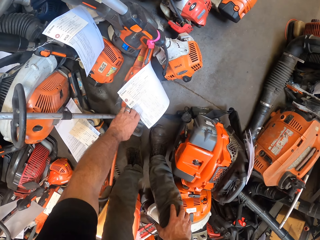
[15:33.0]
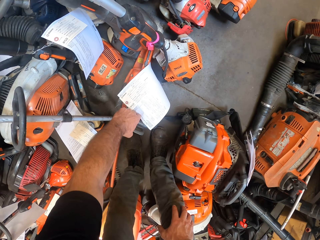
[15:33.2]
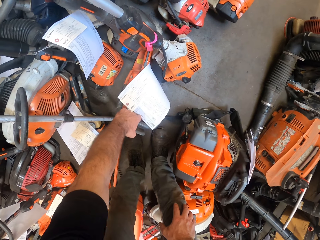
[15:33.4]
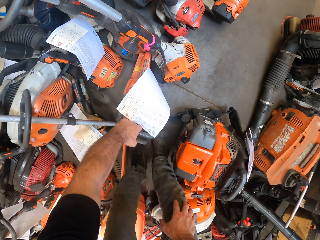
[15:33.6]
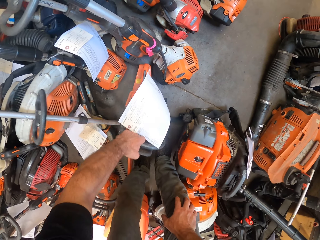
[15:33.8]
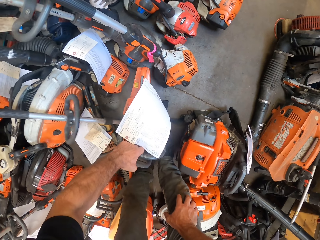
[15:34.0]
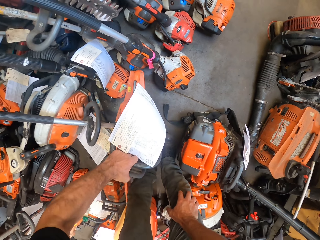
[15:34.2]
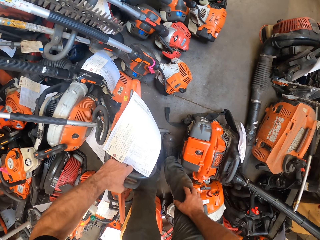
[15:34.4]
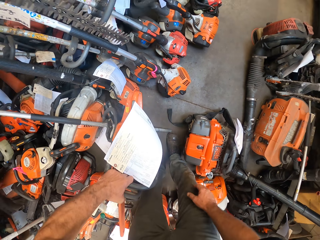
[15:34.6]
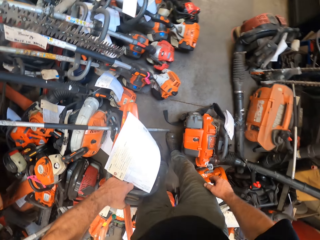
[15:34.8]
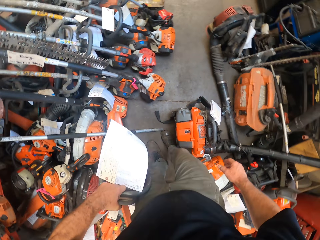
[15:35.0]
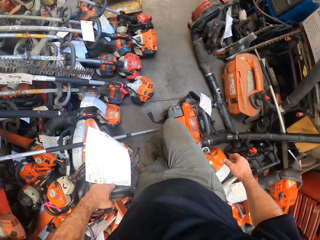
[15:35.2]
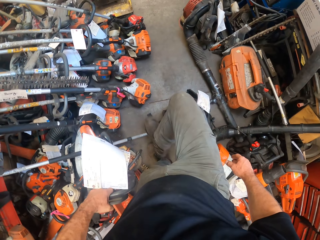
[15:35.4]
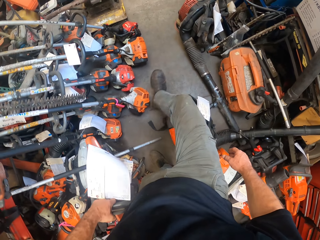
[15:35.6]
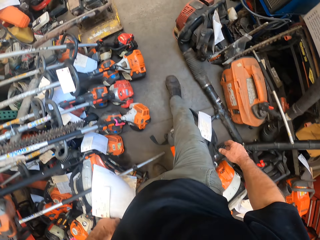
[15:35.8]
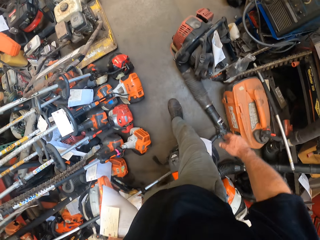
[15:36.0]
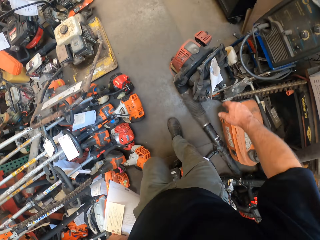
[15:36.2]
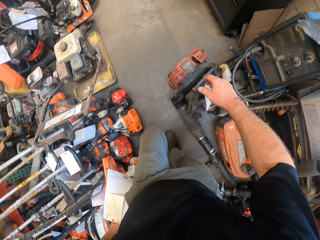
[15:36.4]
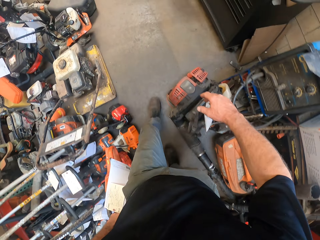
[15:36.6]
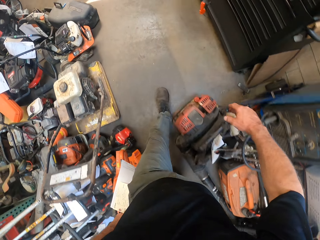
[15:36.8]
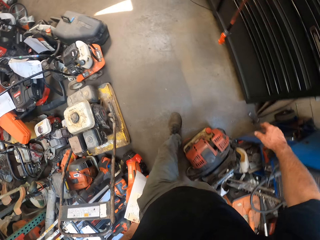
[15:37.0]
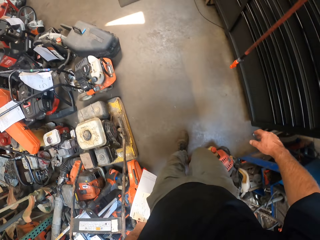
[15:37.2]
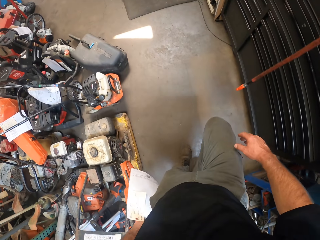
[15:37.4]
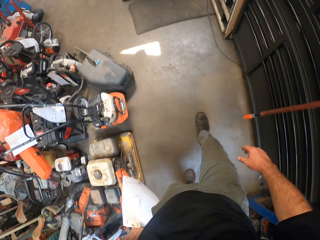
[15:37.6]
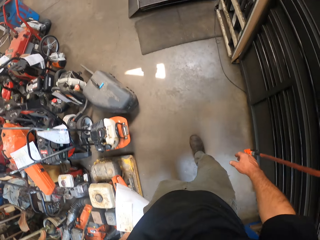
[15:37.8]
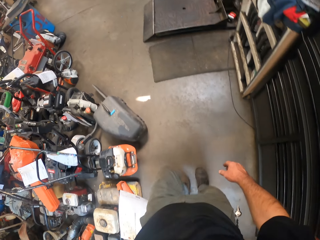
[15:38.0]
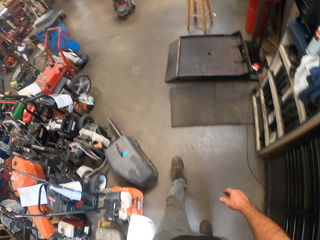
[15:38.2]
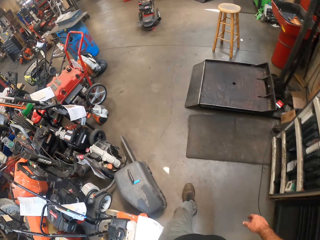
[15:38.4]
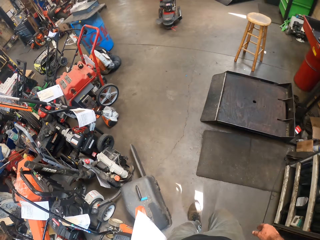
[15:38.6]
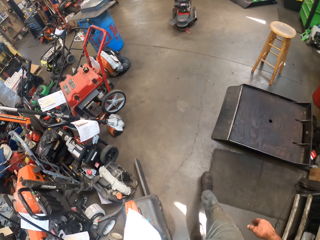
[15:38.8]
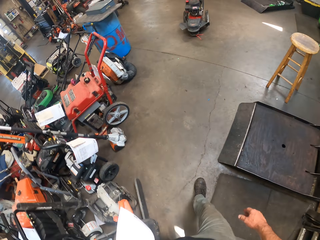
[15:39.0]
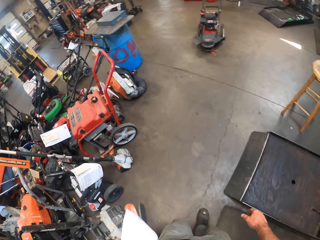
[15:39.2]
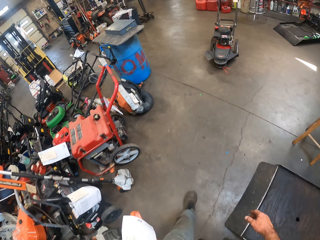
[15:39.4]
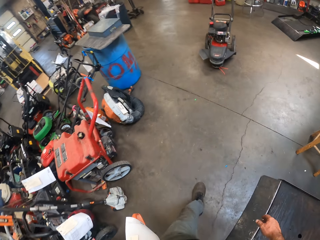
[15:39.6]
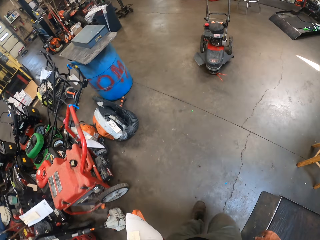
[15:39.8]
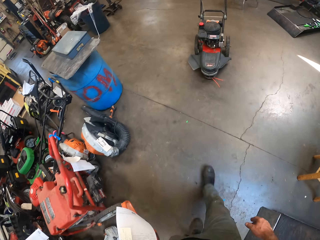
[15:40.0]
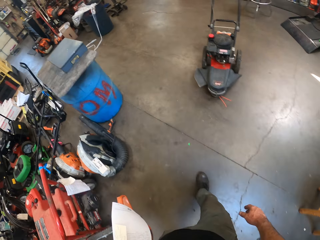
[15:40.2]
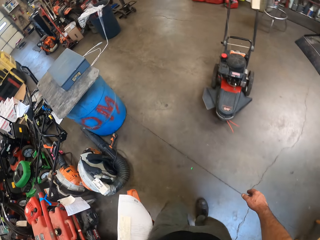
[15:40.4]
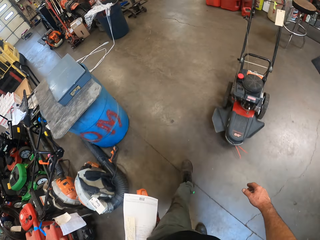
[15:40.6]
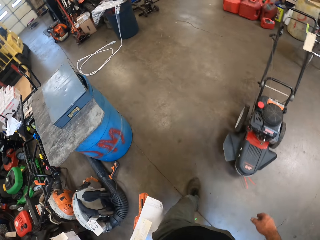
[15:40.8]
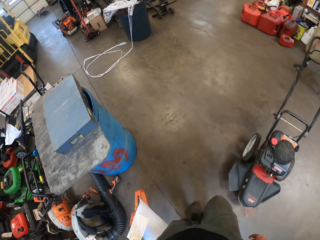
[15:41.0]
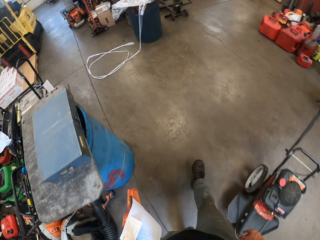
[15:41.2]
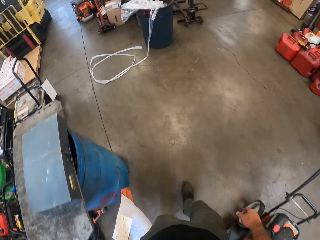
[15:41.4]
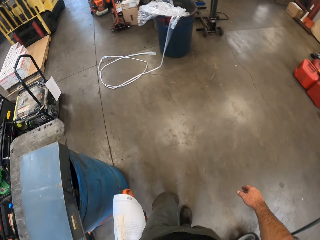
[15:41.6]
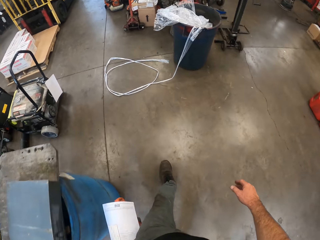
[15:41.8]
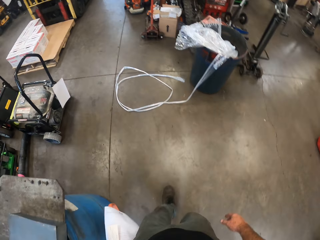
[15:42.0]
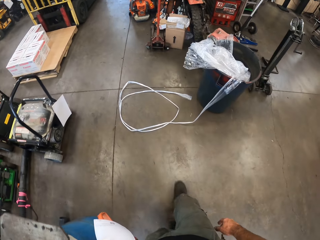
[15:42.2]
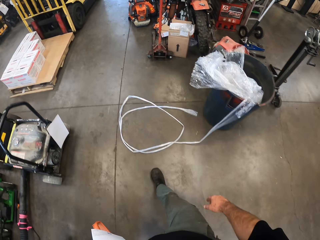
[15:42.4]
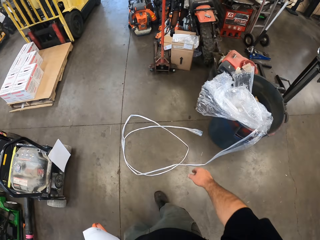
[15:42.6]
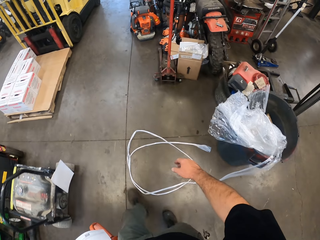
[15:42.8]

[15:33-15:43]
The camera wearer carries a chain saw from the ground with his left hand. He holds the chain saw or power saw machine. He walks around. He carries the power saw machine with a receipt. He walks around.

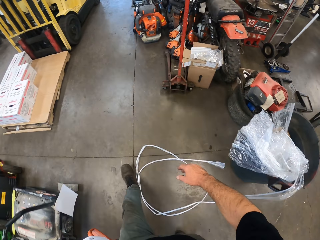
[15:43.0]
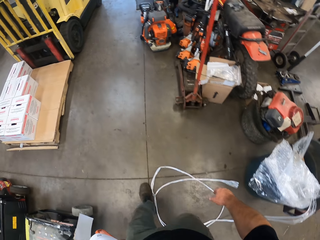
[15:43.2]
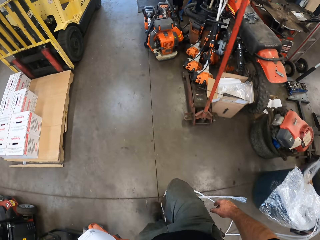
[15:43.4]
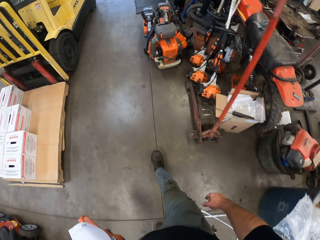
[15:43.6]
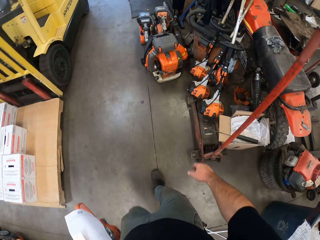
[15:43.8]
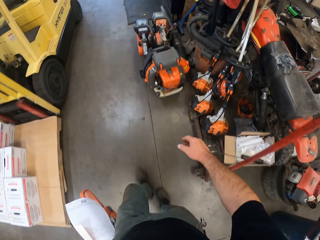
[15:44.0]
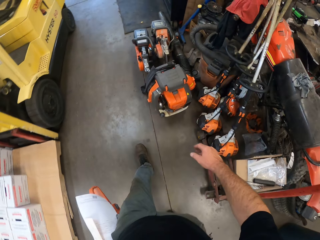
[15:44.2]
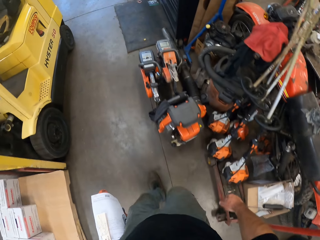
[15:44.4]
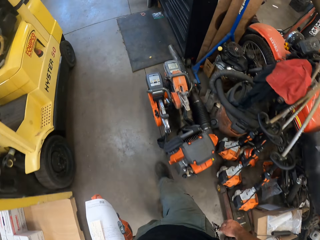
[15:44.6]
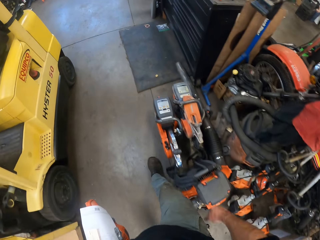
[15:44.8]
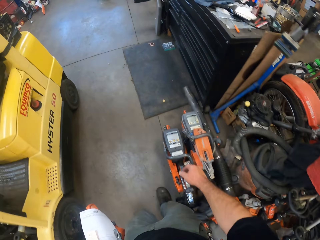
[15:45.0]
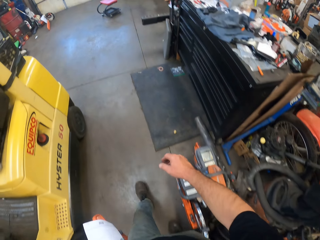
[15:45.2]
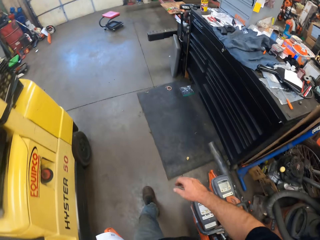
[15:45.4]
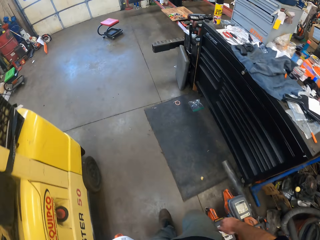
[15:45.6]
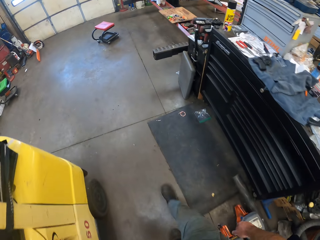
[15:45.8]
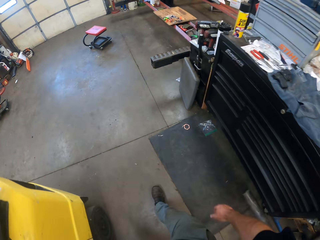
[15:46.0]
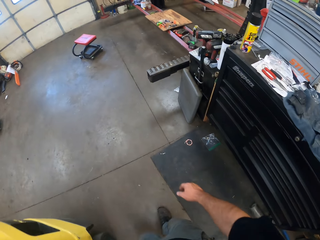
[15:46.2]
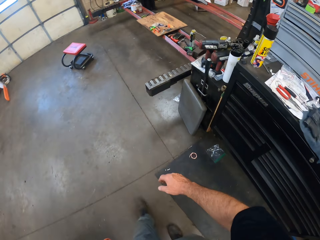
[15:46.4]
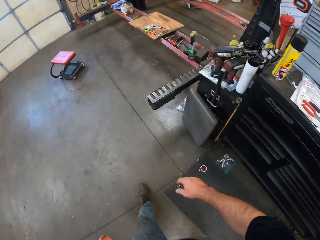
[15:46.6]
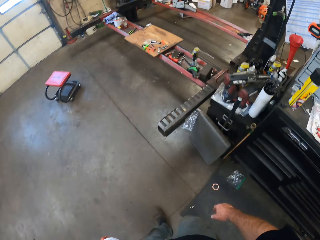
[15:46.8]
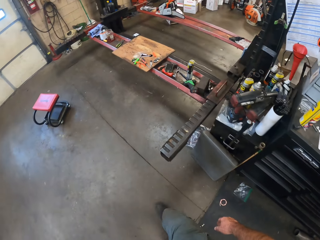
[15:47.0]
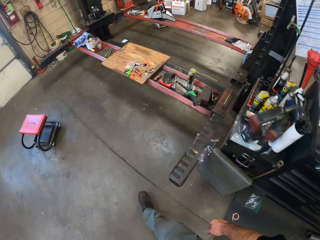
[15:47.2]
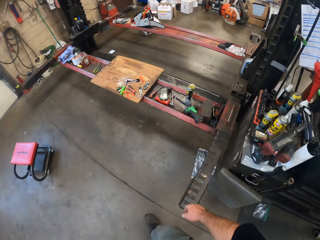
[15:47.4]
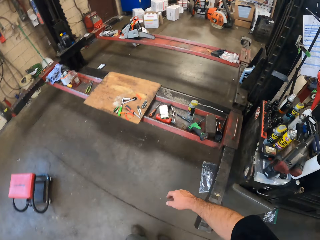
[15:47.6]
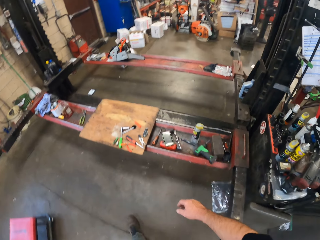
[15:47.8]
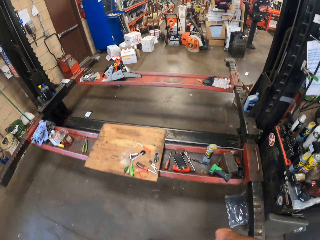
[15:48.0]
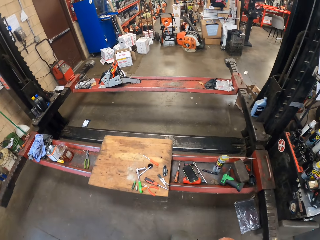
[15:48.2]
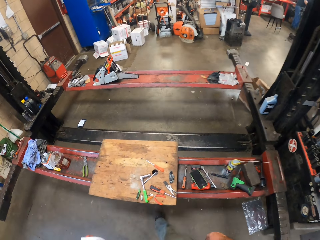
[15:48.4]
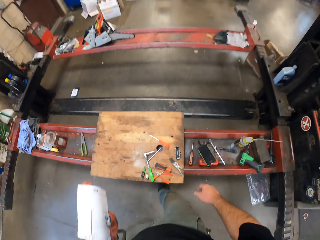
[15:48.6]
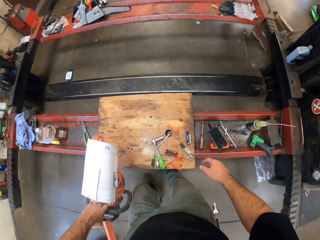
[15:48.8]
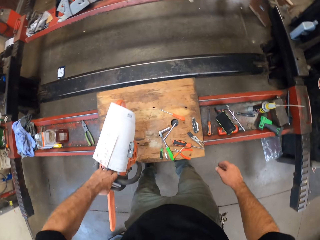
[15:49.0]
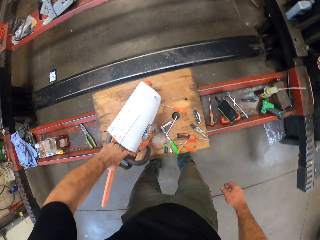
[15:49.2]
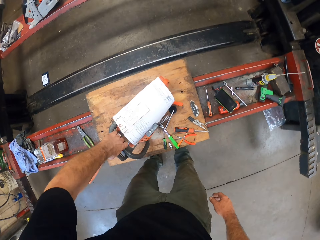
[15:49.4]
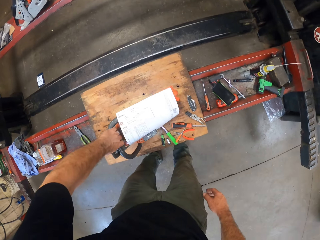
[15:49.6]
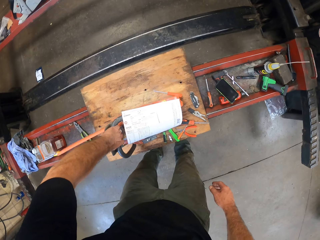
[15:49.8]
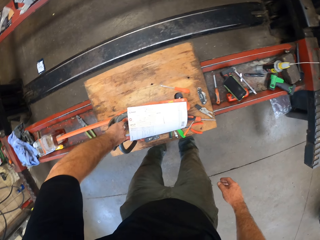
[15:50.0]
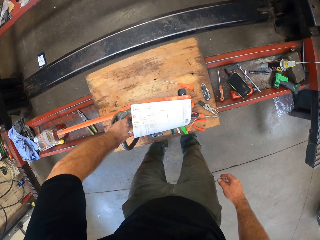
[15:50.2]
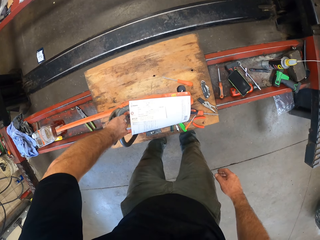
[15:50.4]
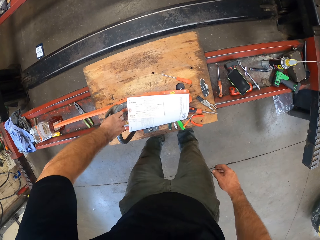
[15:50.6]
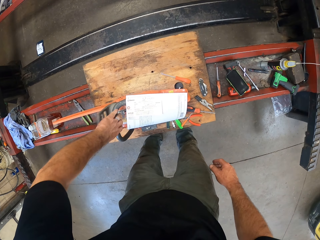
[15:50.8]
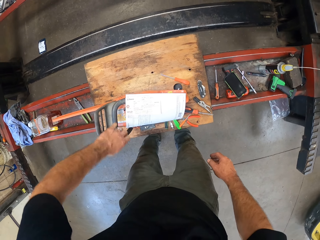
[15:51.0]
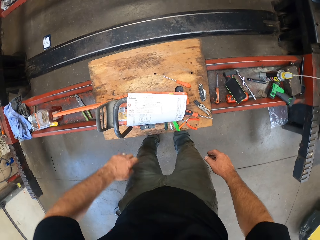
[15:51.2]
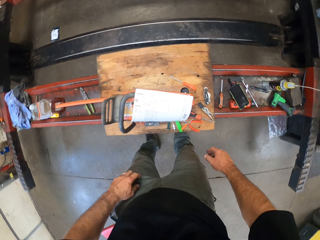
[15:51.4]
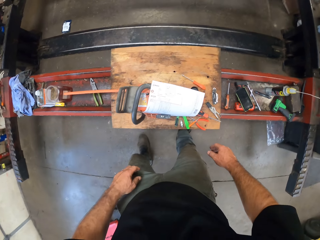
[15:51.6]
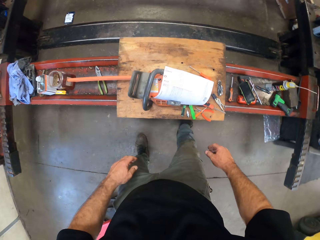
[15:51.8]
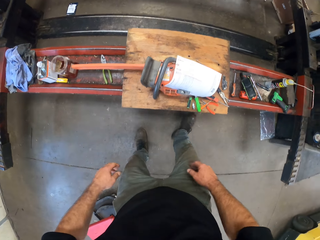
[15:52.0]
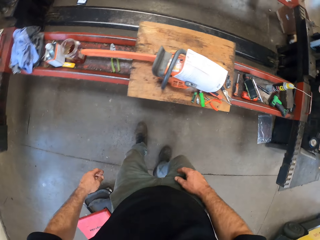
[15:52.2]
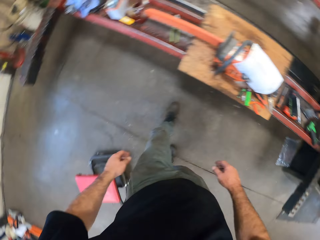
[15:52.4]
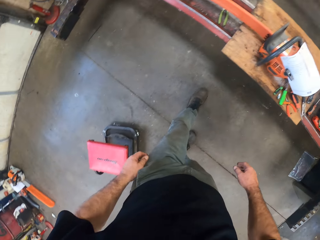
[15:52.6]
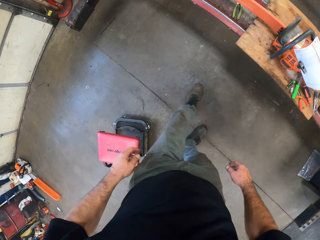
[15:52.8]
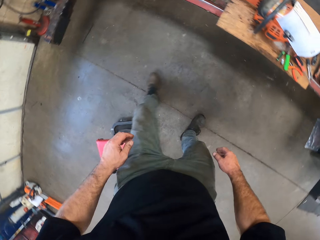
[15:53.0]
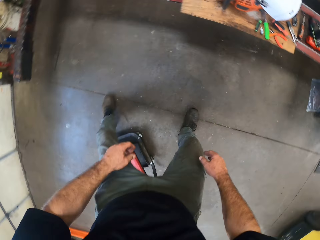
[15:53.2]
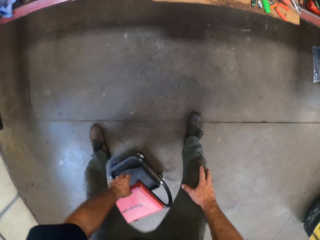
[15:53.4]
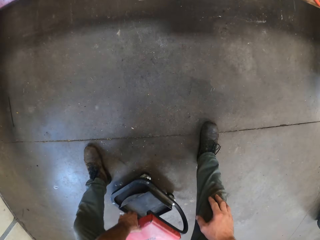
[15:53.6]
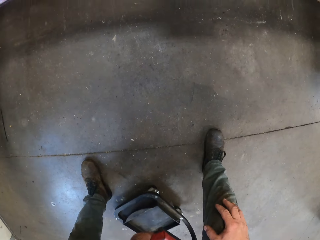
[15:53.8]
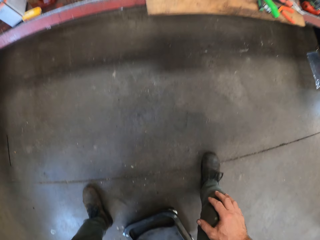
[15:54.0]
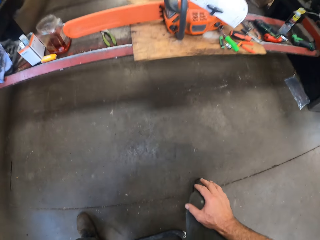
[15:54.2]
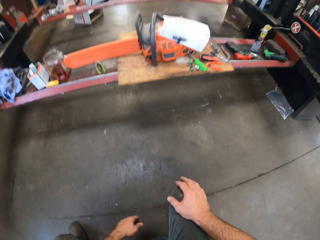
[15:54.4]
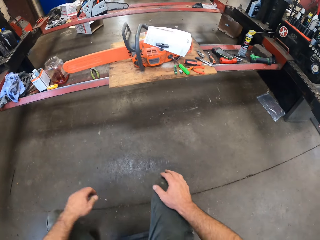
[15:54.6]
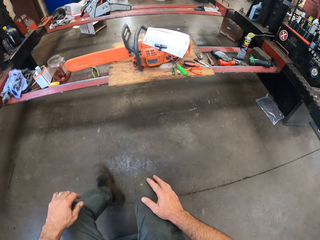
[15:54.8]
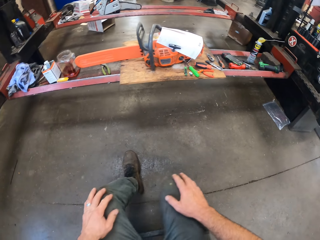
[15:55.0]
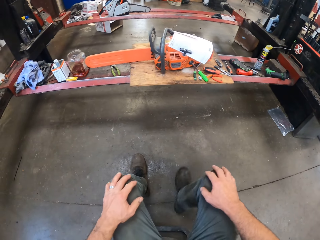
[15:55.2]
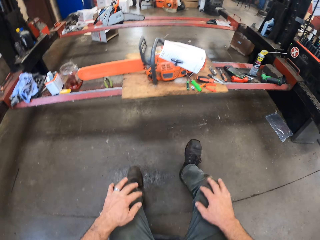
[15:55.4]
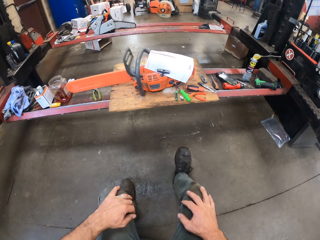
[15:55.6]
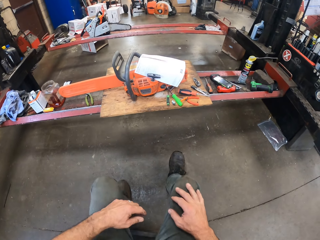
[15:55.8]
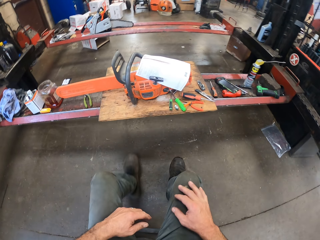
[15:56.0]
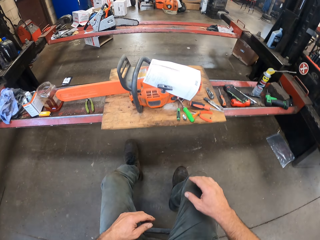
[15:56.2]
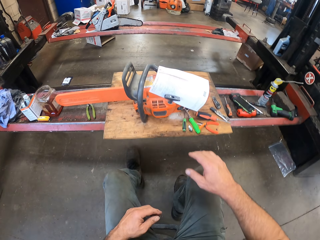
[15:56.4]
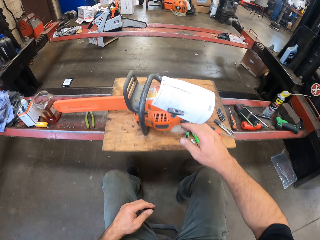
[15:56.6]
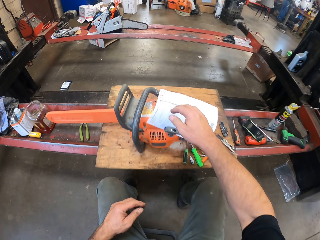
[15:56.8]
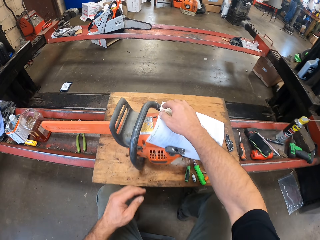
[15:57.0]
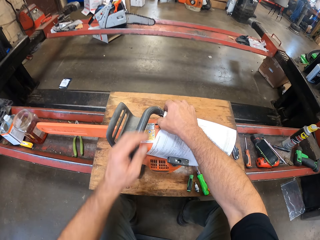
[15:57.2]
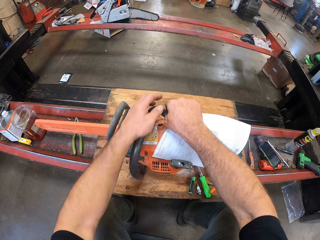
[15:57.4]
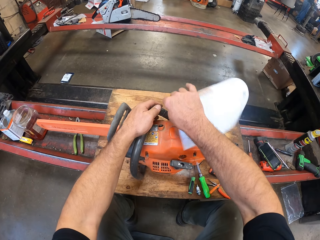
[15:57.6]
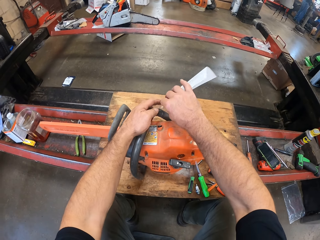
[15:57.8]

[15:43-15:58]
The camera wearer carries a power saw machine or chain saw with a receipt. He walks around. He places the chain saw on a wood board on a hydraulic lift in the workshop. He walks backwards. He pulls a stool in the workshop with his left hand, sits on the stool, and shifts the stool towards the chain saw.
